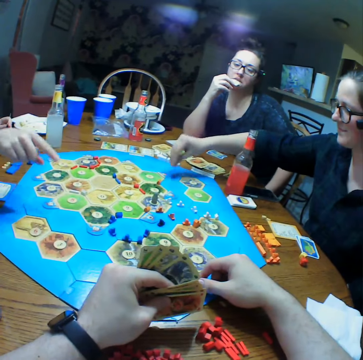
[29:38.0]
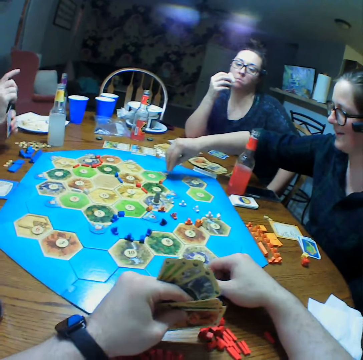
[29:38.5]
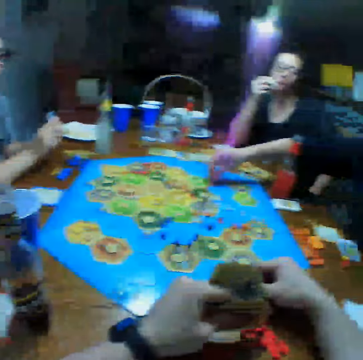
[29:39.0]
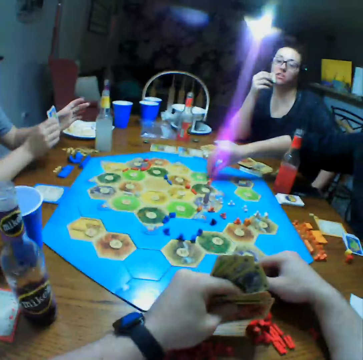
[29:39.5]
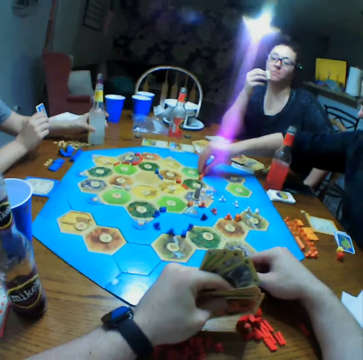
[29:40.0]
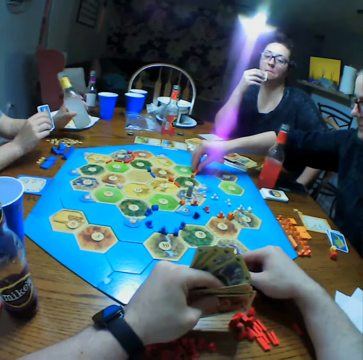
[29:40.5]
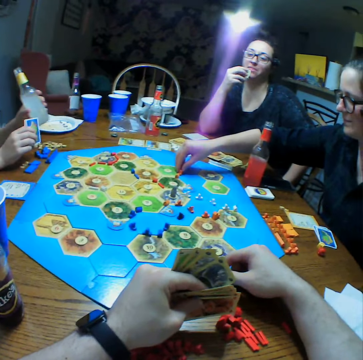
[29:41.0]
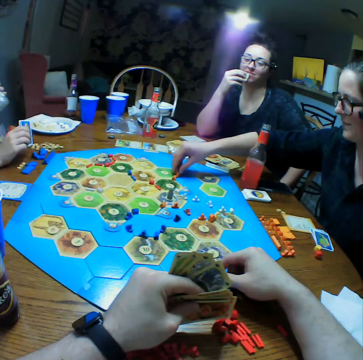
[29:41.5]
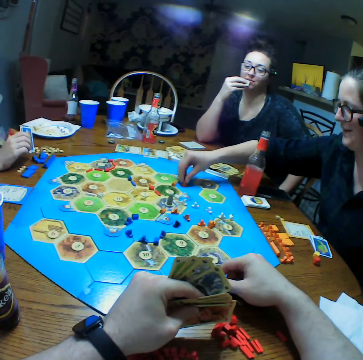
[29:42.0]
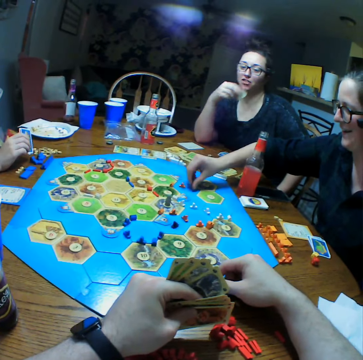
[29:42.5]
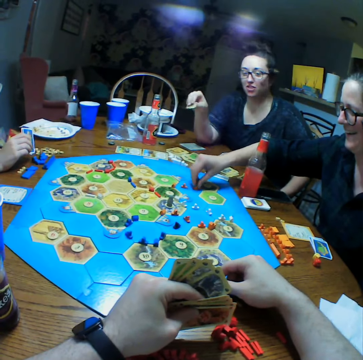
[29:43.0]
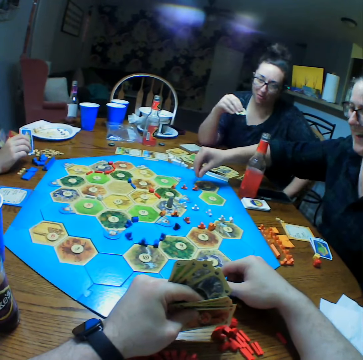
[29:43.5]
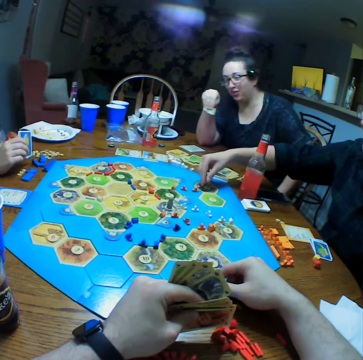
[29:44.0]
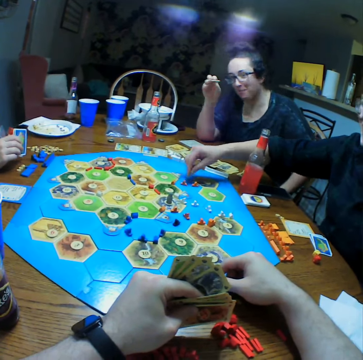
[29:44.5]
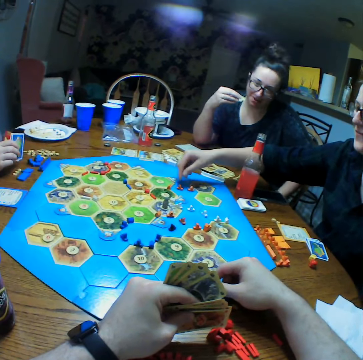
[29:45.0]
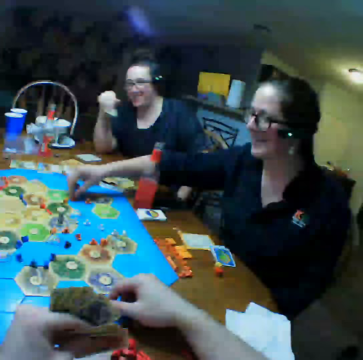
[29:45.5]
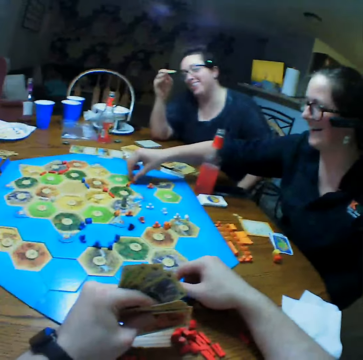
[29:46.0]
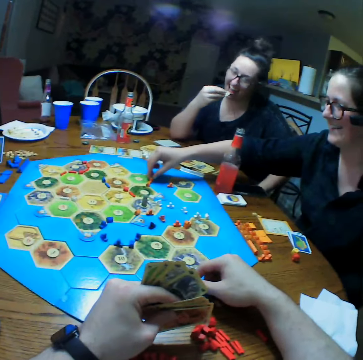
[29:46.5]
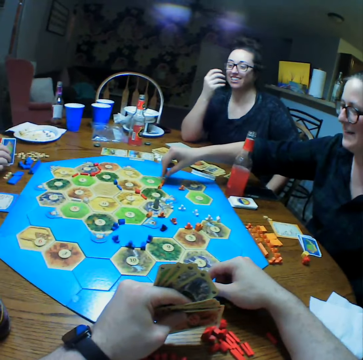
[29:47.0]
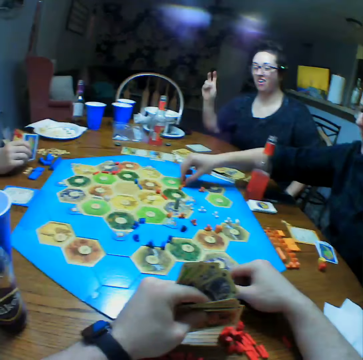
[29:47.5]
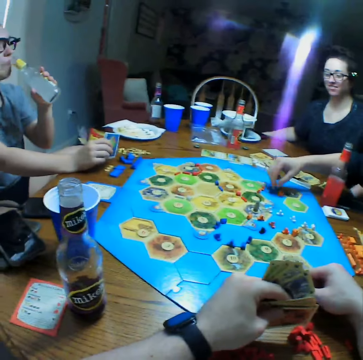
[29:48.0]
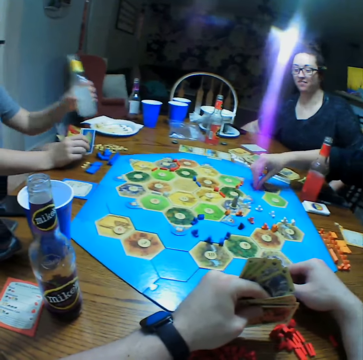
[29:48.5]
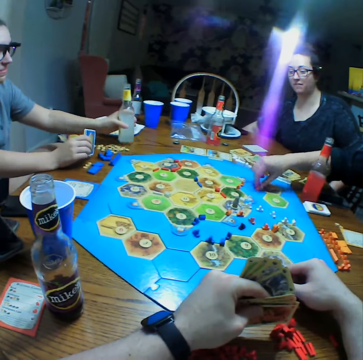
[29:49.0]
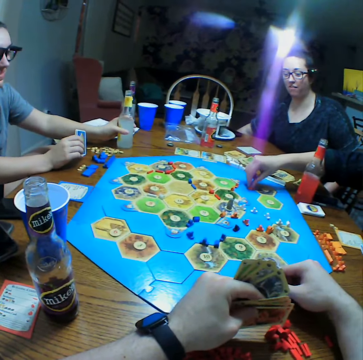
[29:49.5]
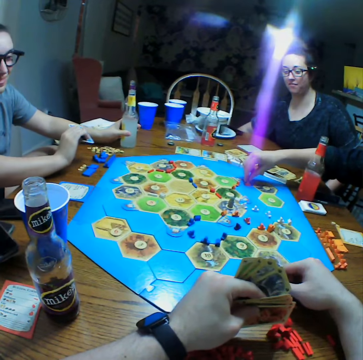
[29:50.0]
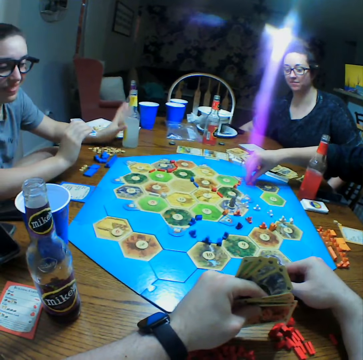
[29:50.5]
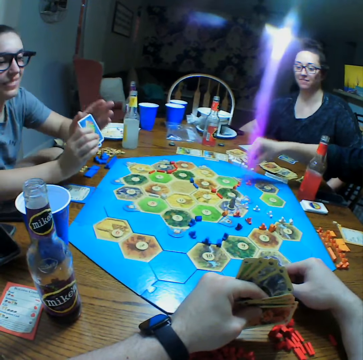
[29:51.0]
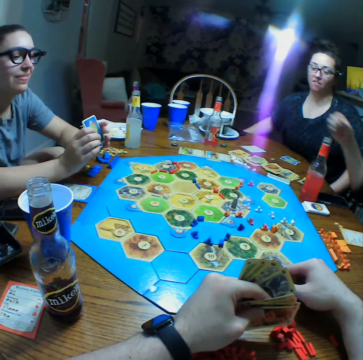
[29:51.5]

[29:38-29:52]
A person points at the dice. The person takes a drink. Another person eats crisps. The other person shakes the body. The first person puts the bottle on the table.

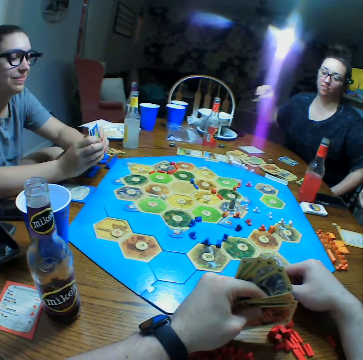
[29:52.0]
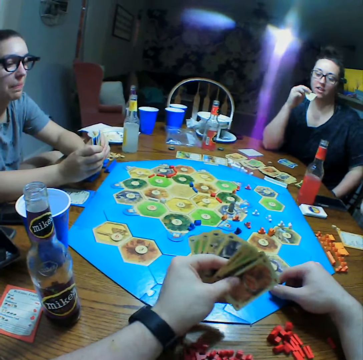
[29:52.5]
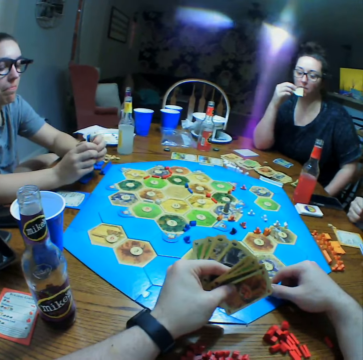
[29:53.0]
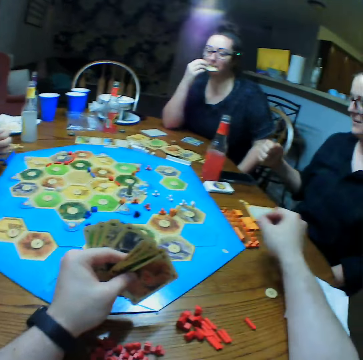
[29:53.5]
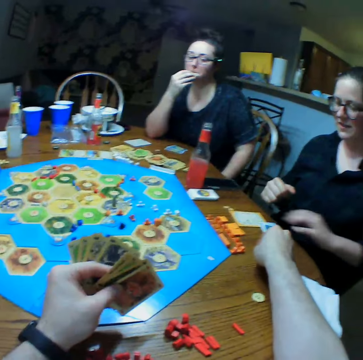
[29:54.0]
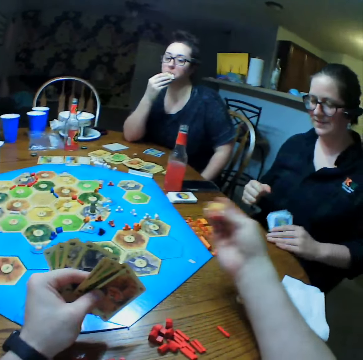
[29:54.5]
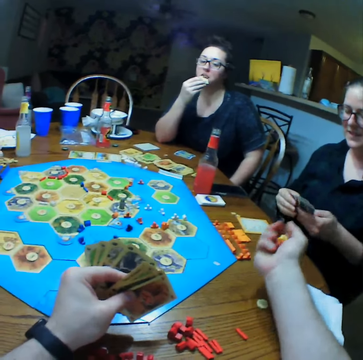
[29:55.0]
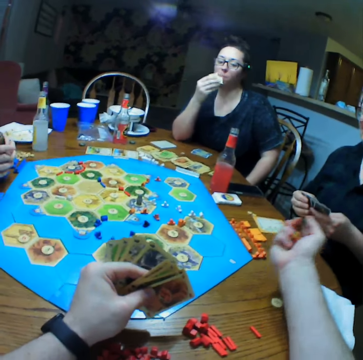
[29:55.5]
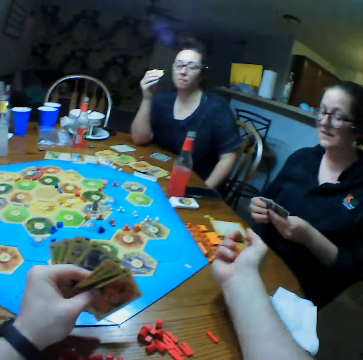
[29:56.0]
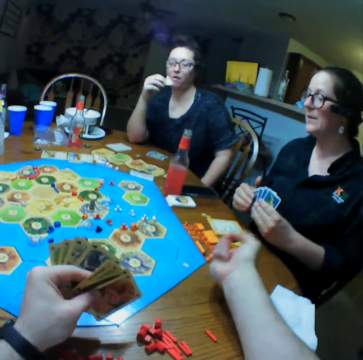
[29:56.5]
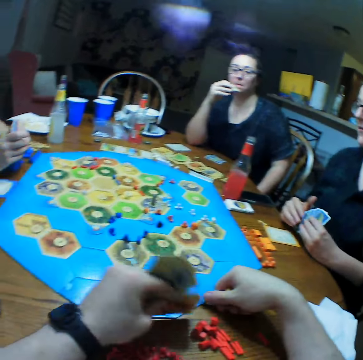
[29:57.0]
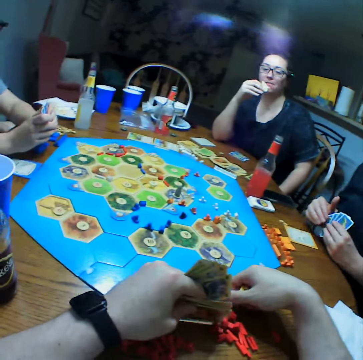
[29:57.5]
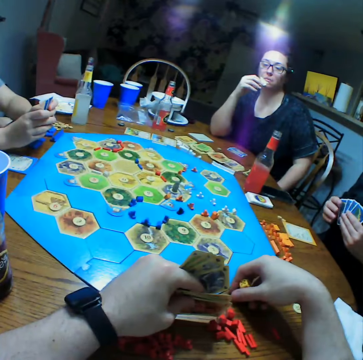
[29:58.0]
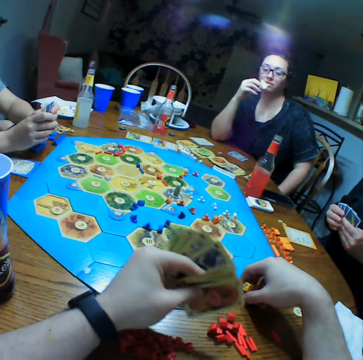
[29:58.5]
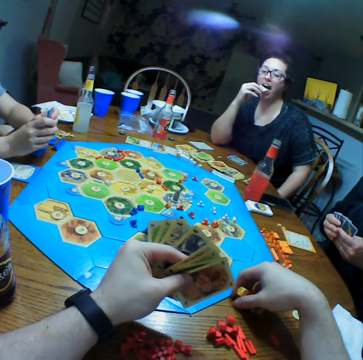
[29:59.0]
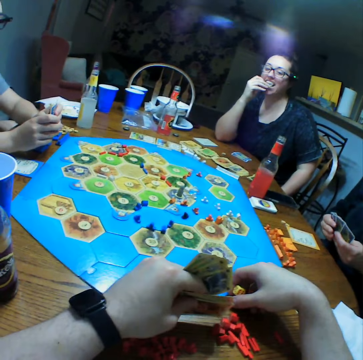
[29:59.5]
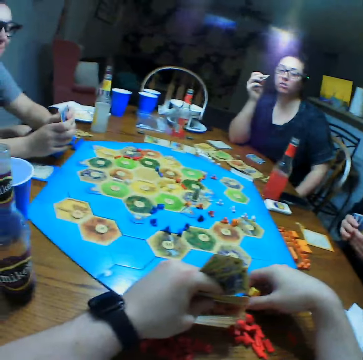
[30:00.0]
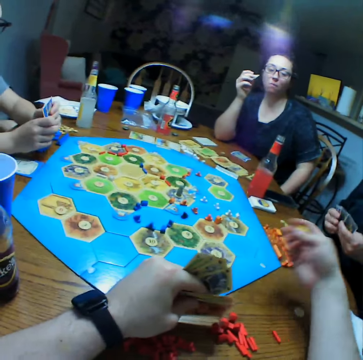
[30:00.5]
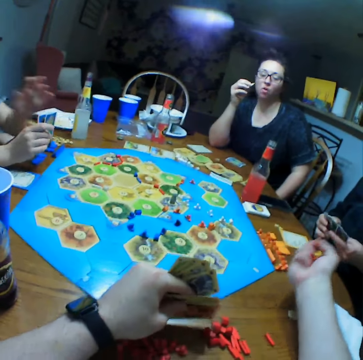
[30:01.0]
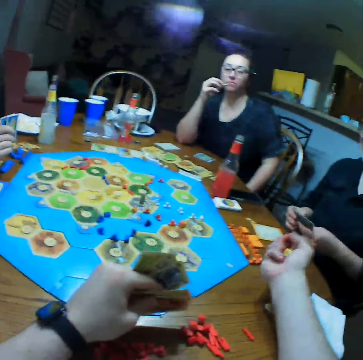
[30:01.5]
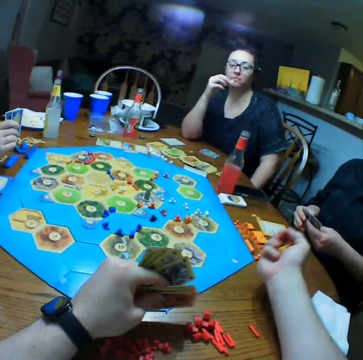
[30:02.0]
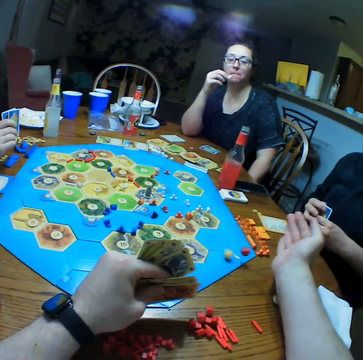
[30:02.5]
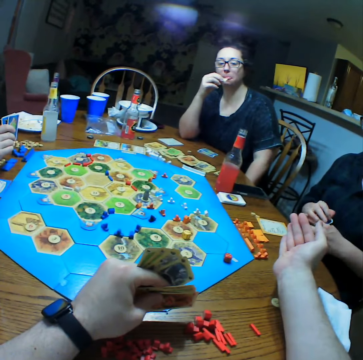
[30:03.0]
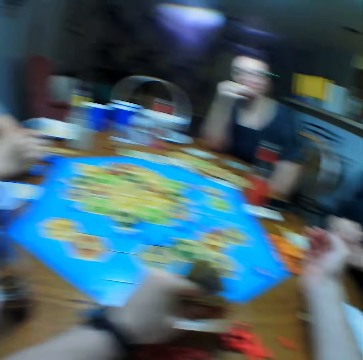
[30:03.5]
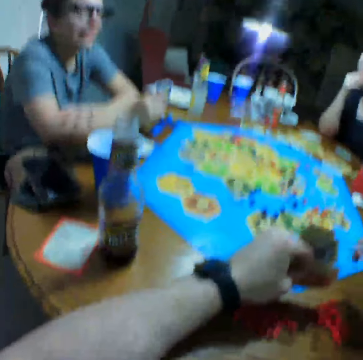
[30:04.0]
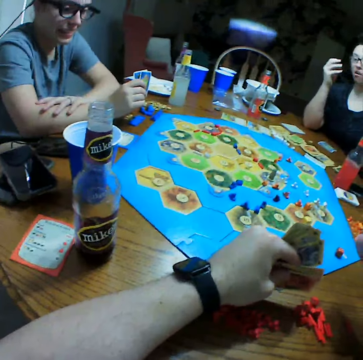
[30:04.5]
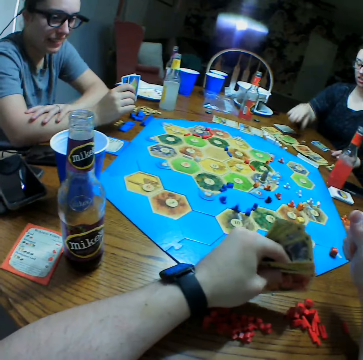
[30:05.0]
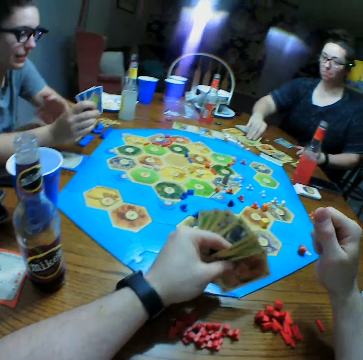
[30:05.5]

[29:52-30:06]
A person eats crisps. The camera wearer takes a die on the table. They play the monopoly game. They throw the dice on the table. Another person holds cards.

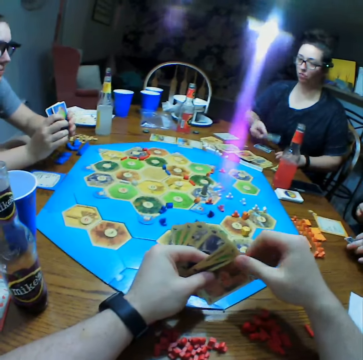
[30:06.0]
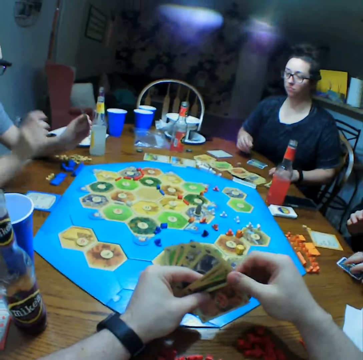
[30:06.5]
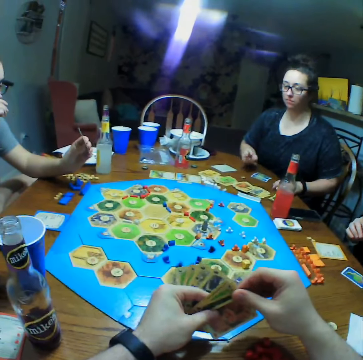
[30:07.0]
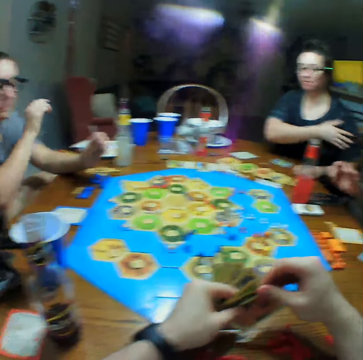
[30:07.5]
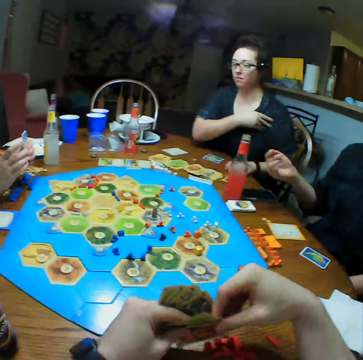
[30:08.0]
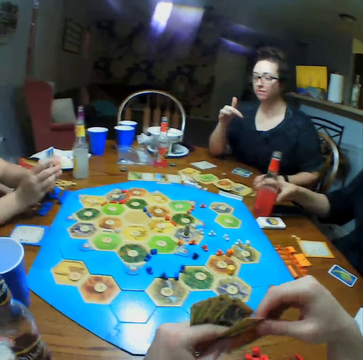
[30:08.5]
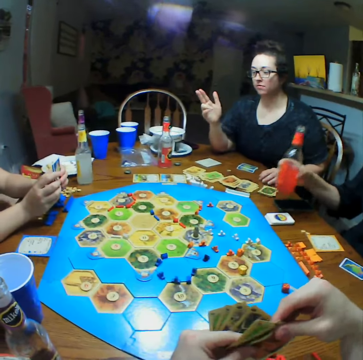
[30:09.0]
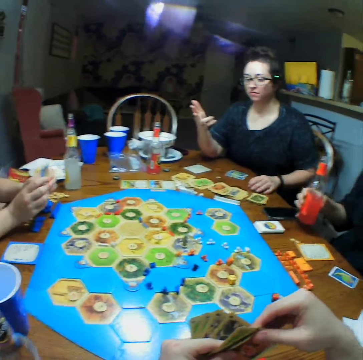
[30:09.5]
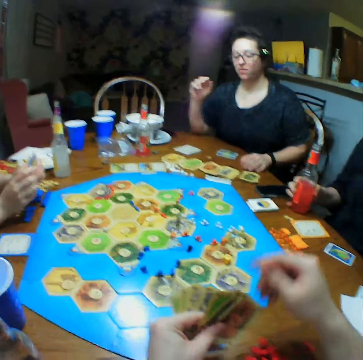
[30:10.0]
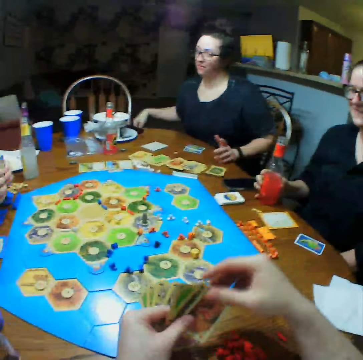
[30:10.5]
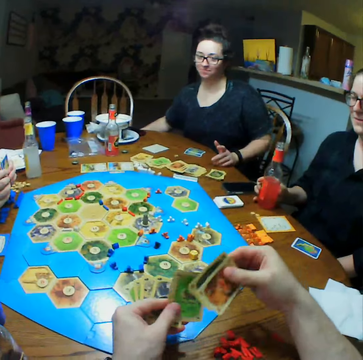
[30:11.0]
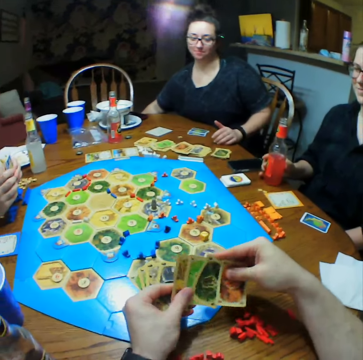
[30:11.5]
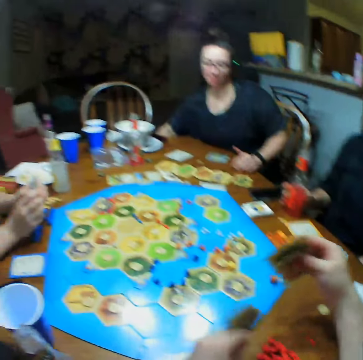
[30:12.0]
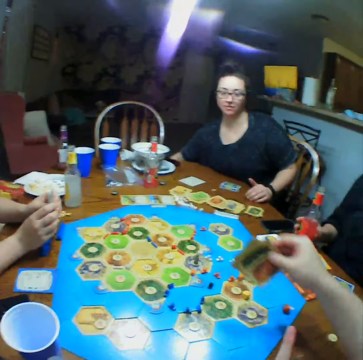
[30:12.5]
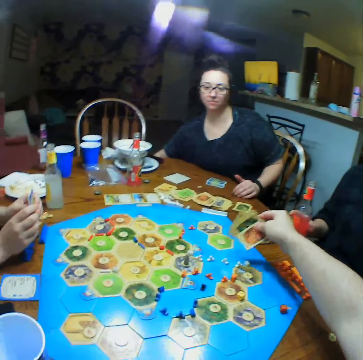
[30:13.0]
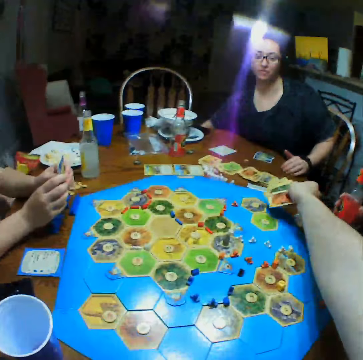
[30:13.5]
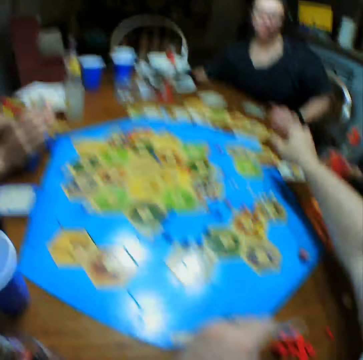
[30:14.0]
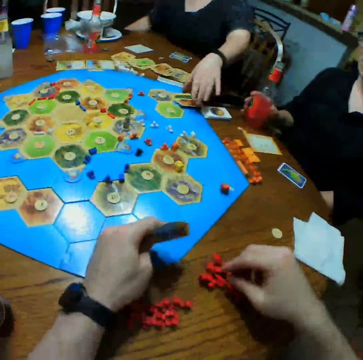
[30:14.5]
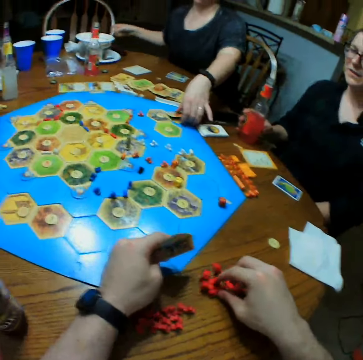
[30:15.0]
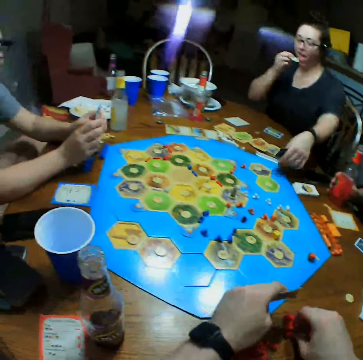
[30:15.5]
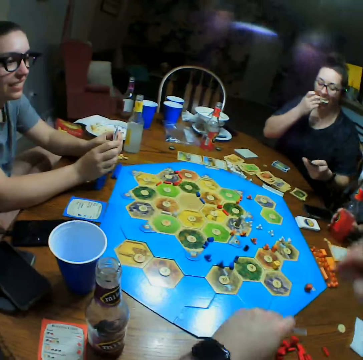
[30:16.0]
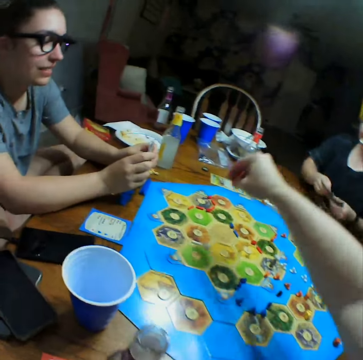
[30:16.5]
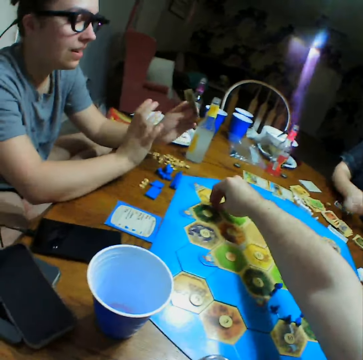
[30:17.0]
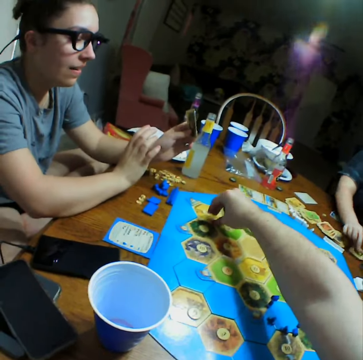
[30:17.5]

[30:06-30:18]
A person wipes hands, takes a bottle on the table, moves the hand, and picks crisps. The camera wearer drops cards on the table. The person picks the cards. The camera wearer picks the dice.
